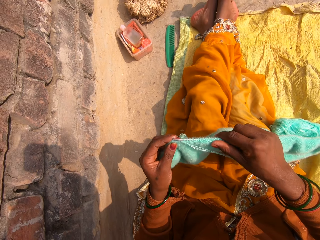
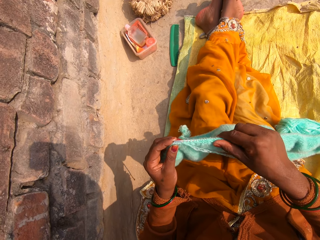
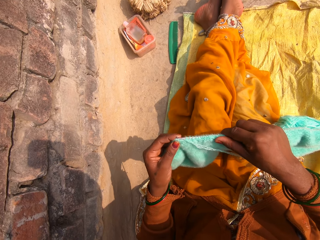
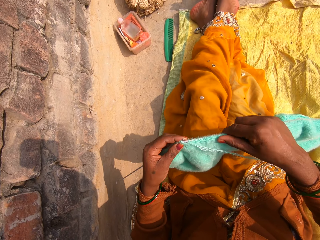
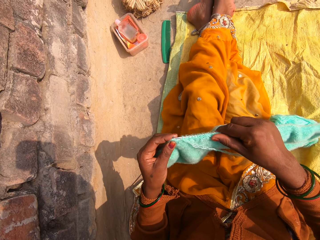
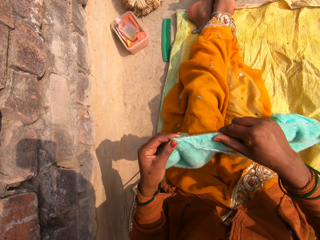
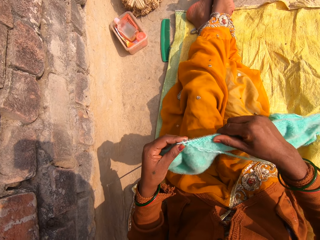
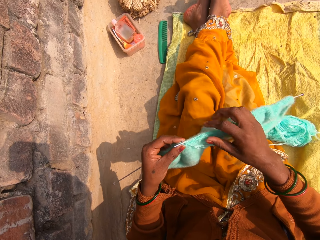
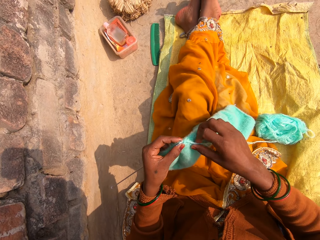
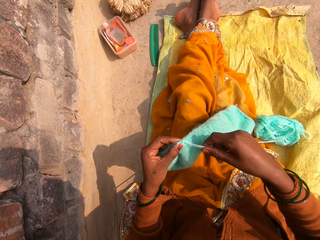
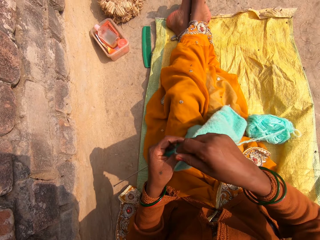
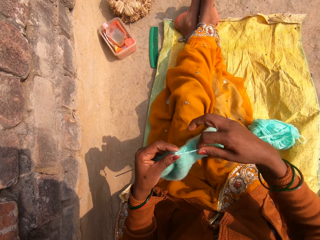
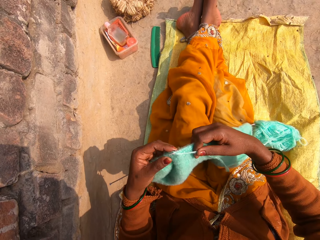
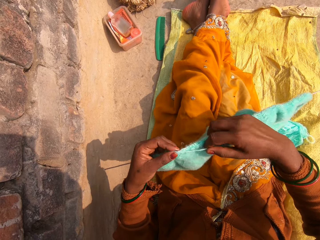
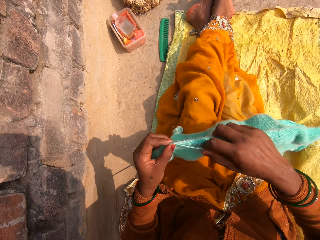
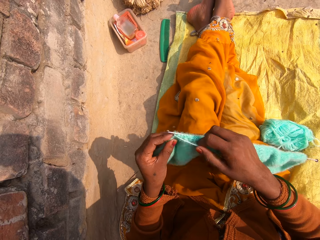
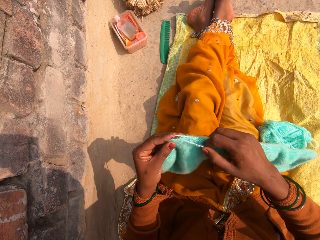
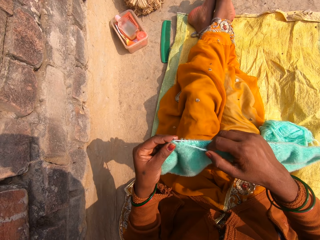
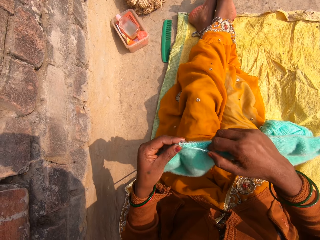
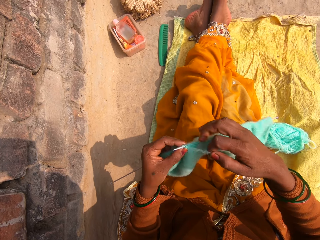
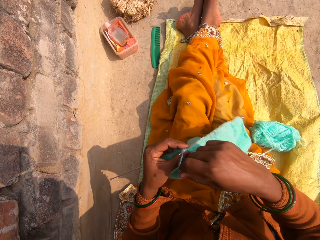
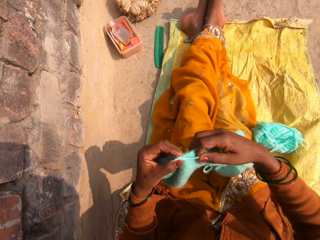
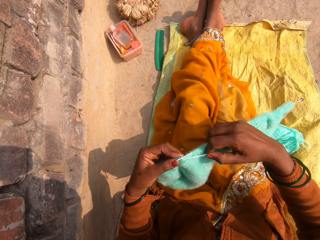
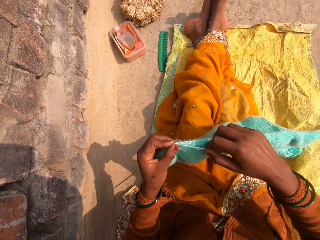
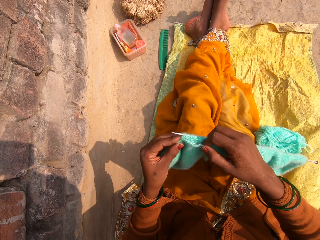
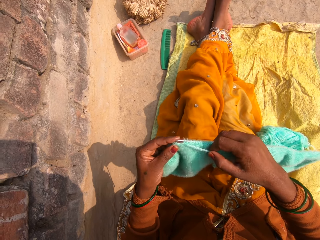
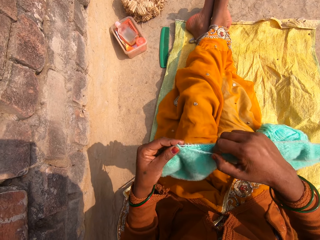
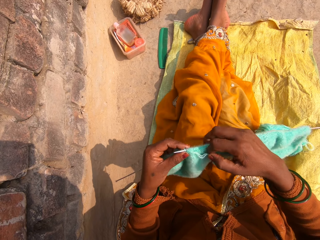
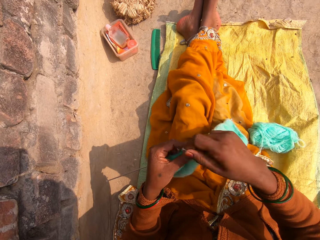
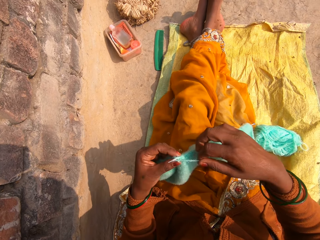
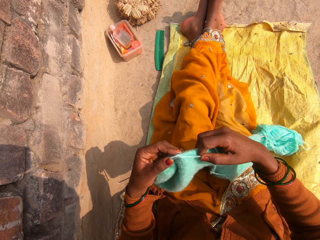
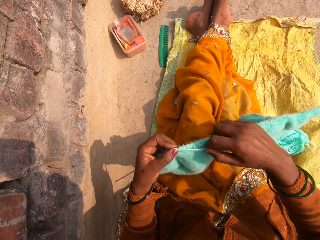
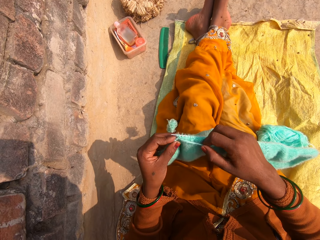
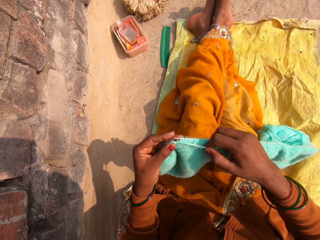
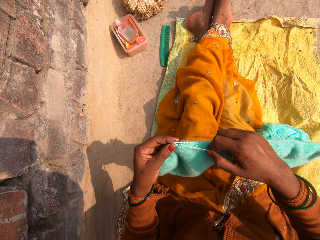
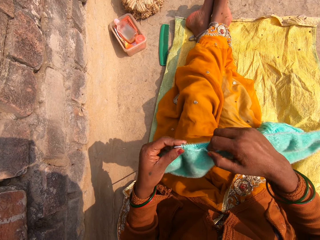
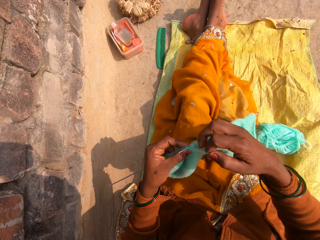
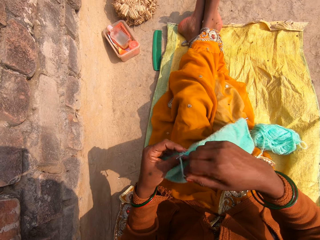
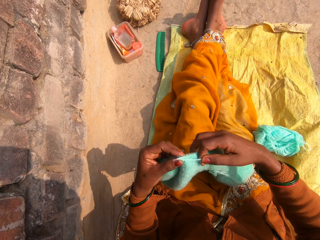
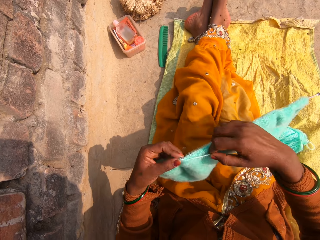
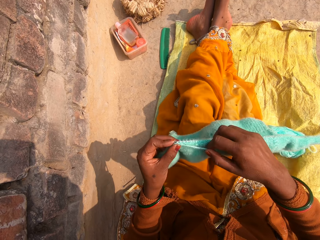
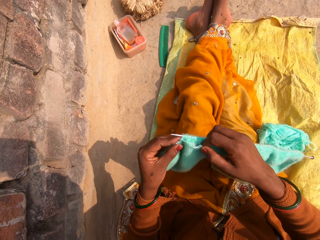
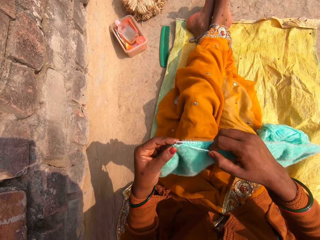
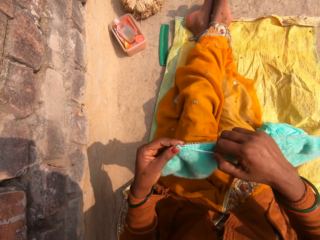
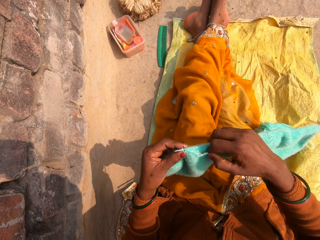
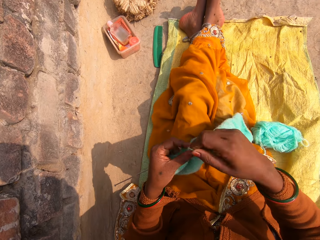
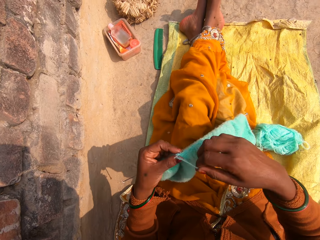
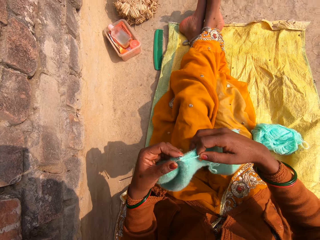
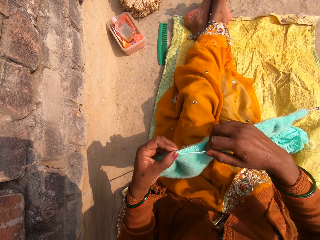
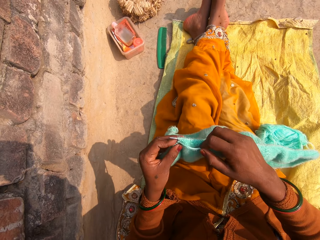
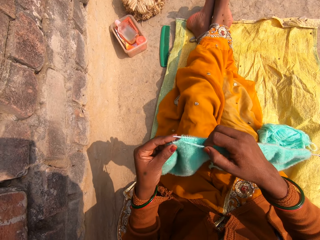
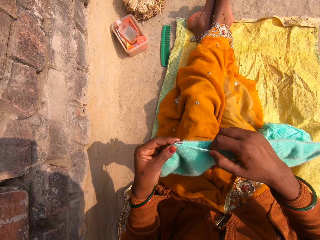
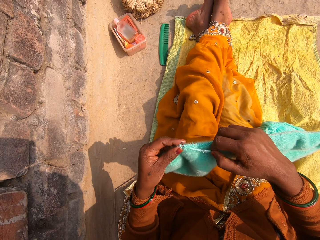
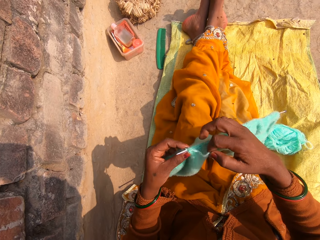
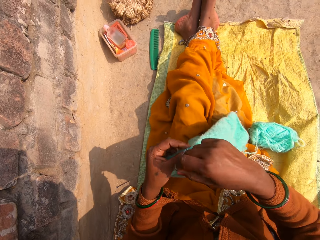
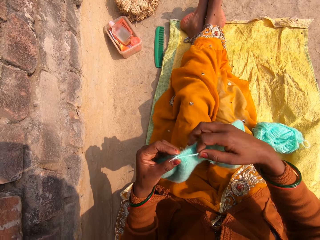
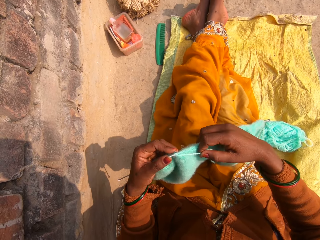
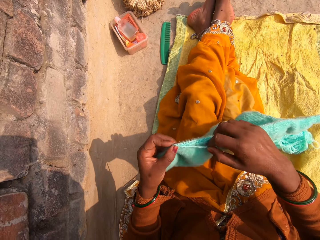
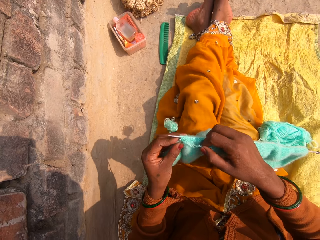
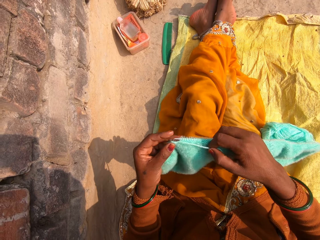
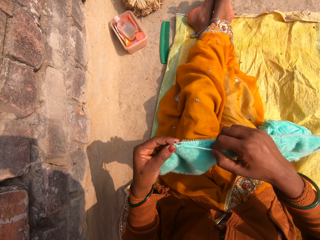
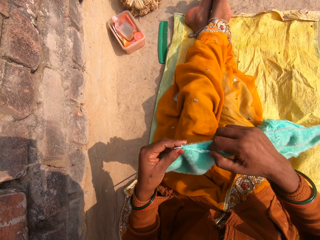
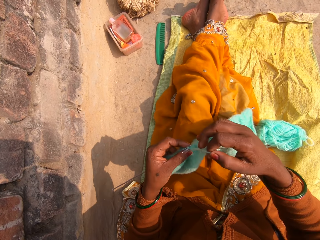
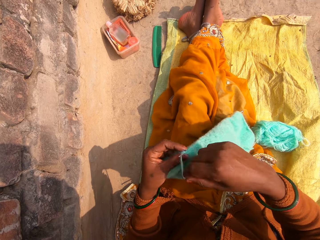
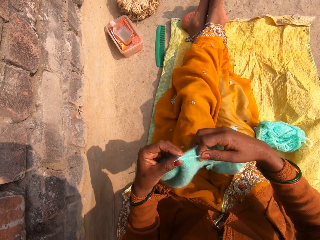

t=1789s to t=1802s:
The camera wearer knits the fabric. They round the wool on the crochet. They knit the fabric. They round the wool on the crochet. They knit the fabric. They round the wool on the crochet. They knit the fabric. They round the wool on the crochet. They knit the fabric. They round the wool on the crochet. They knit the fabric. They round the wool on the crochet. They knit the fabric.

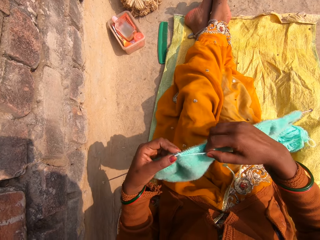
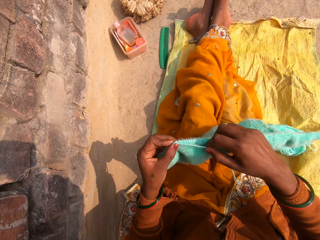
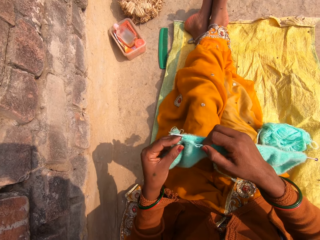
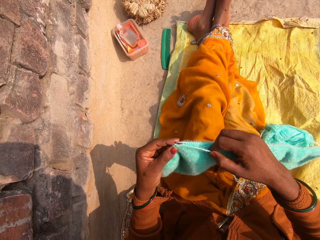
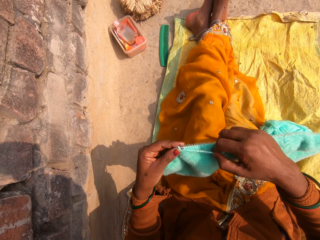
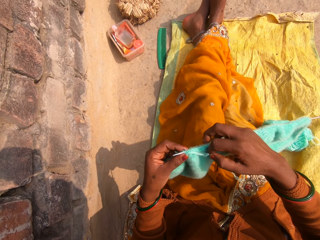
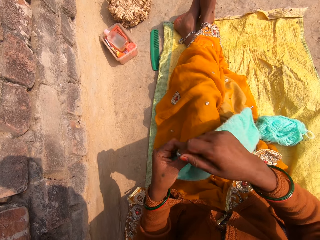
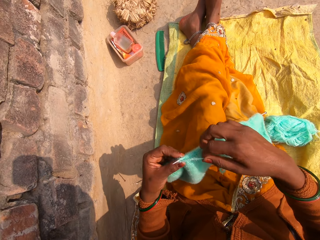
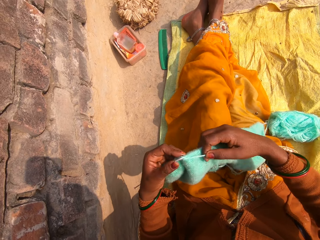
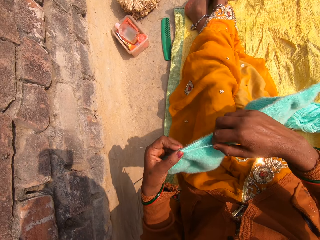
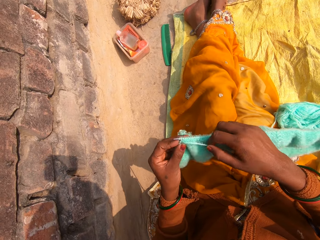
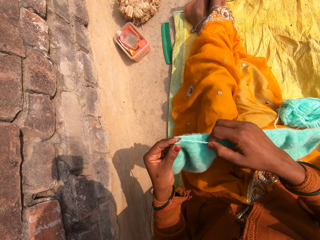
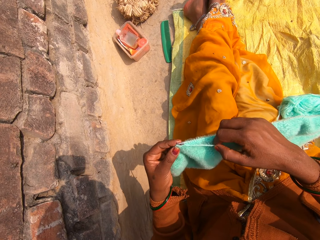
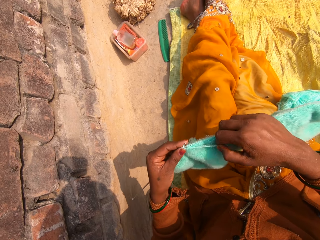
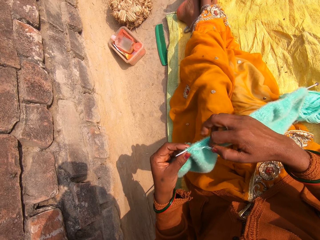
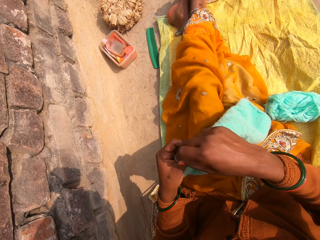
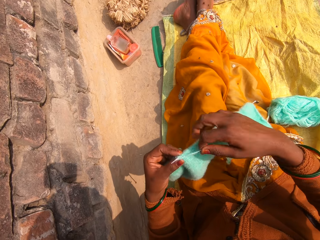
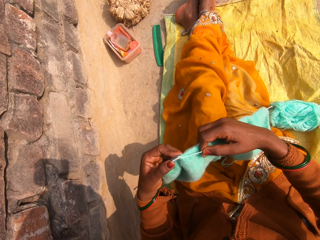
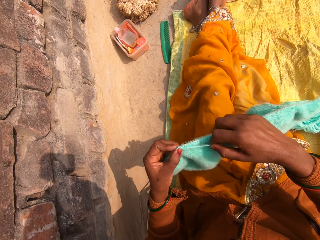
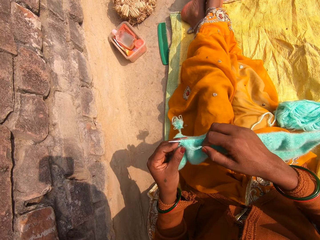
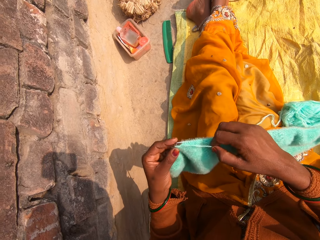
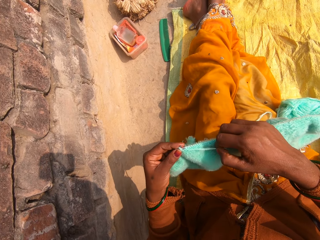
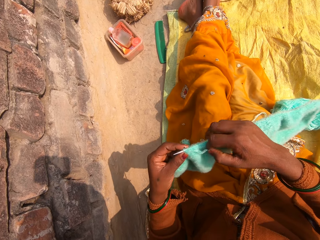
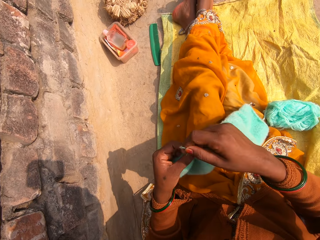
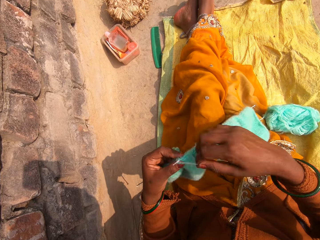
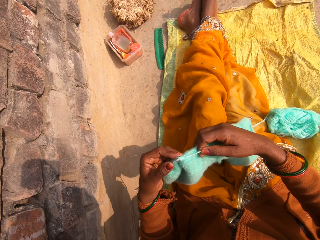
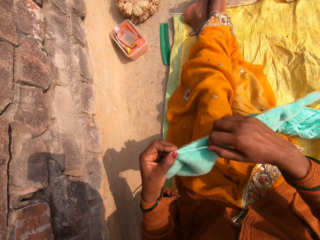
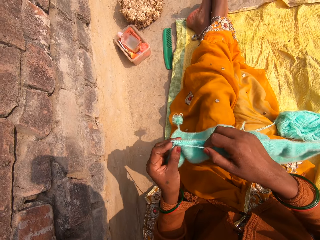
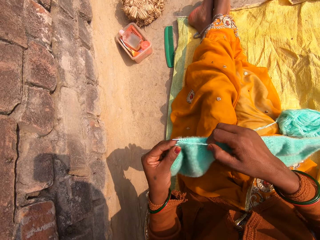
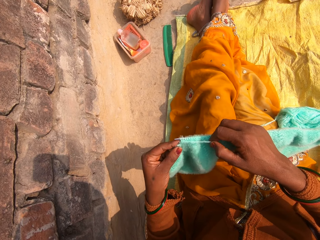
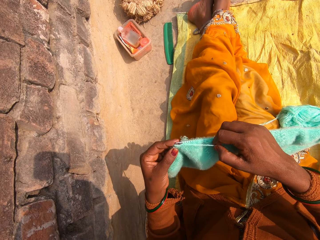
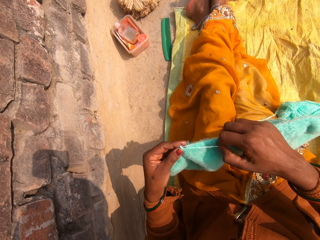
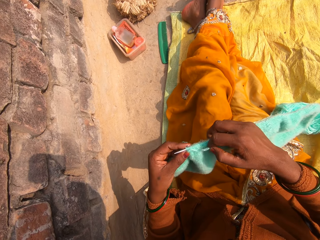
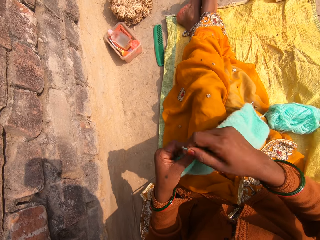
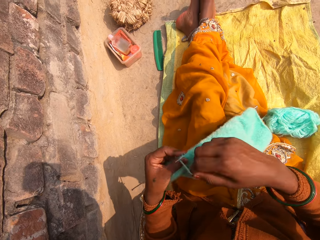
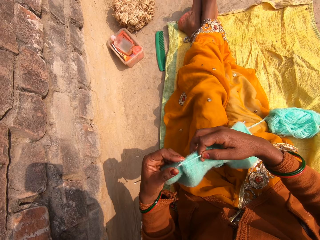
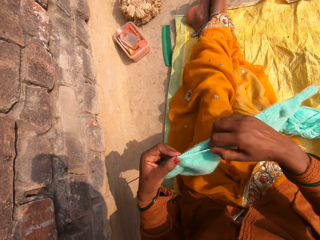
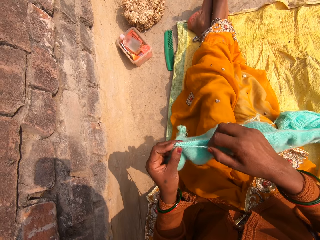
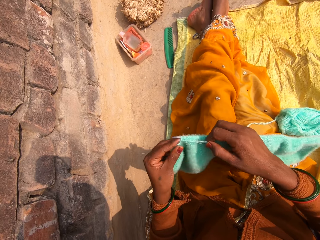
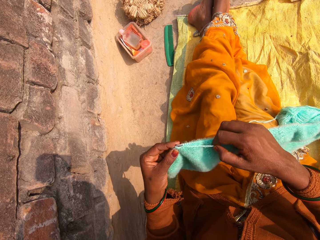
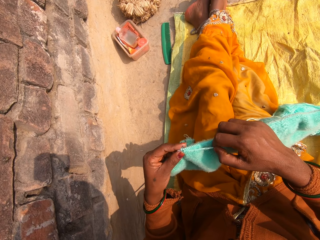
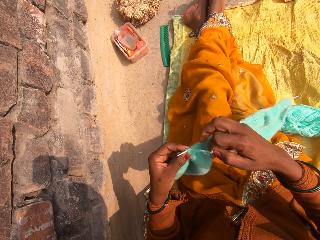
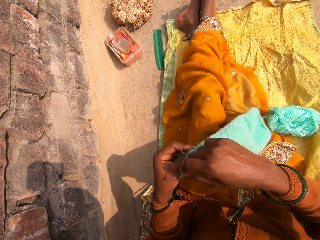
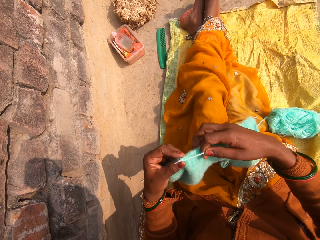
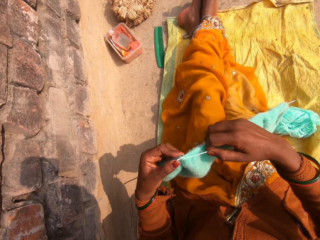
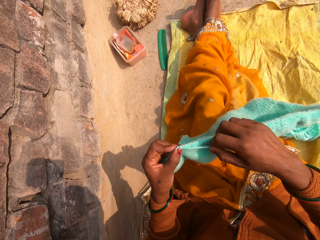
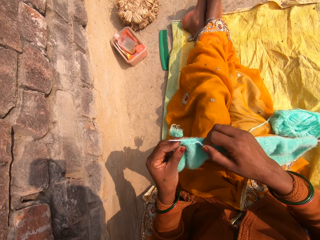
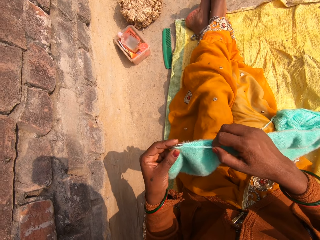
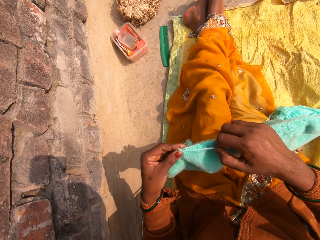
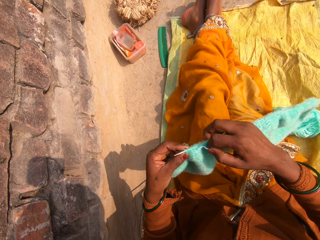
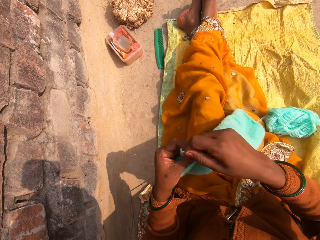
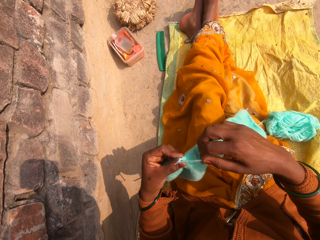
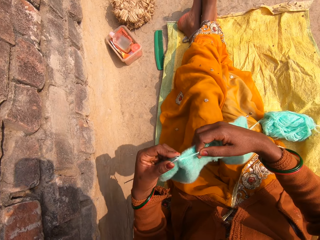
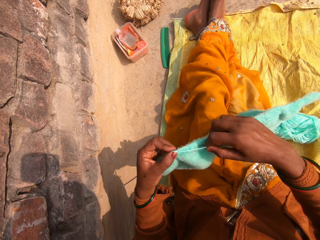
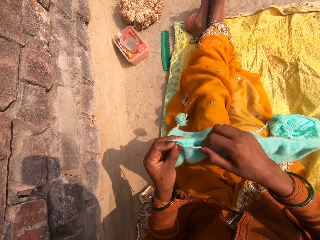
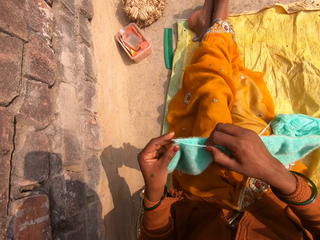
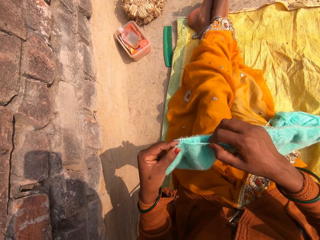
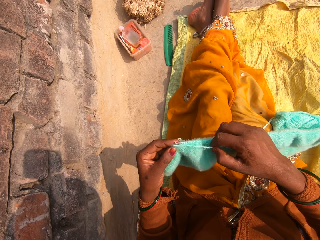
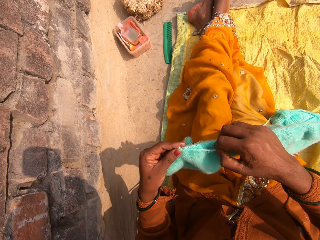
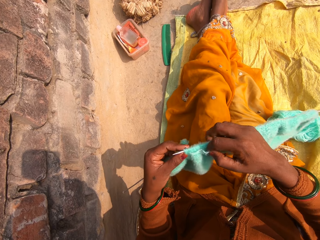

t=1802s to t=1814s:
The camera wearer rounds the wool on the crochet. They knit the fabric. They round the wool on the crochet. They knit the fabric. They round the wool on the crochet. They knit the fabric. They round the wool on the crochet. They knit the fabric. They round the wool on the crochet. They knit the fabric. They round the wool on the crochet. They knit the fabric. They round the wool on the crochet. They knit the fabric.
